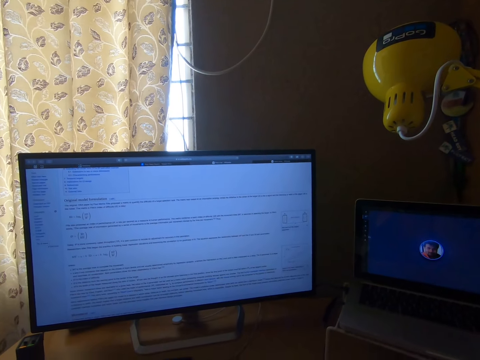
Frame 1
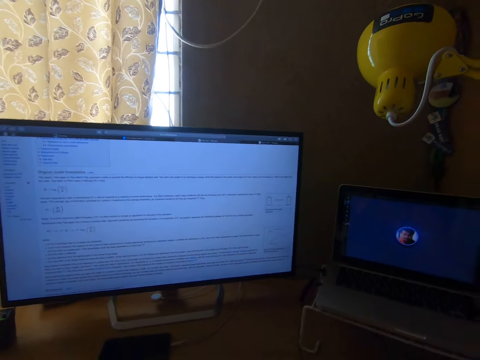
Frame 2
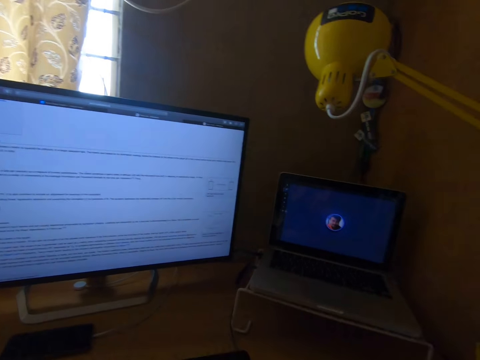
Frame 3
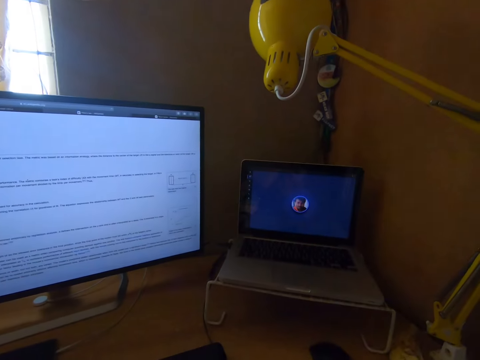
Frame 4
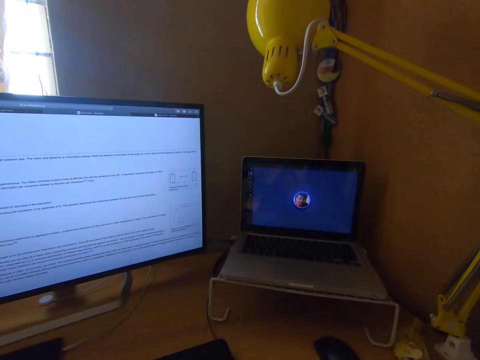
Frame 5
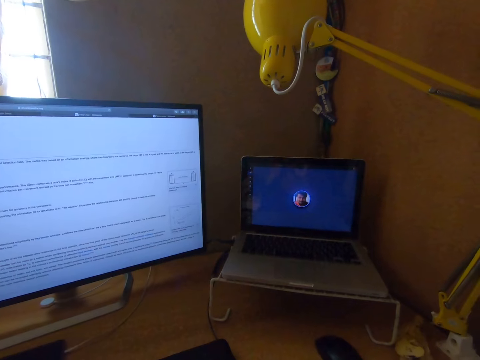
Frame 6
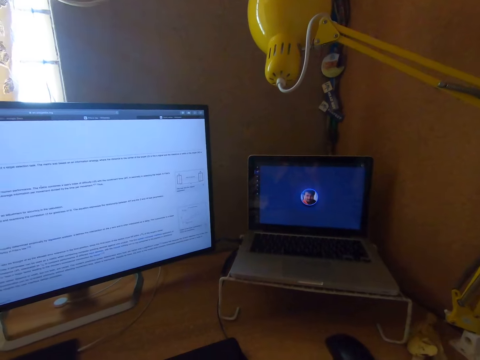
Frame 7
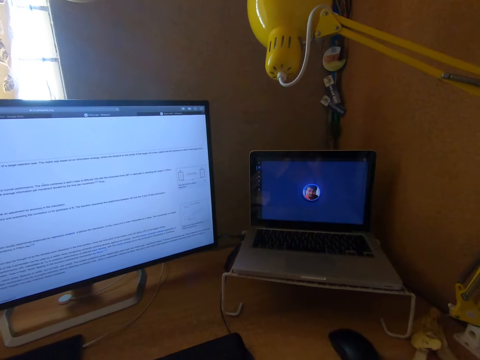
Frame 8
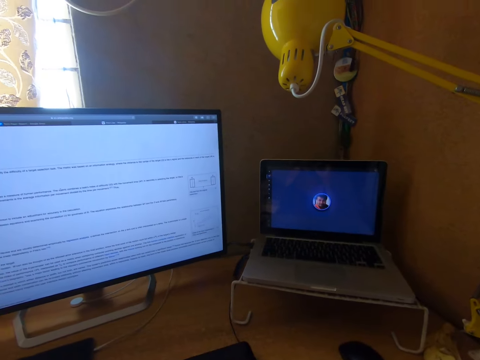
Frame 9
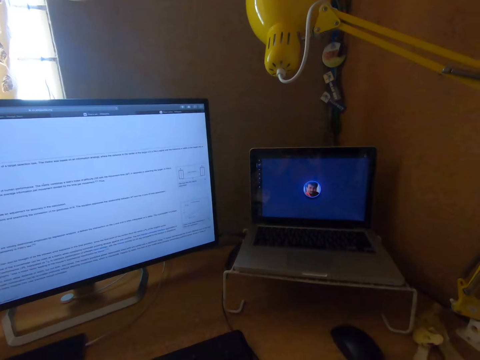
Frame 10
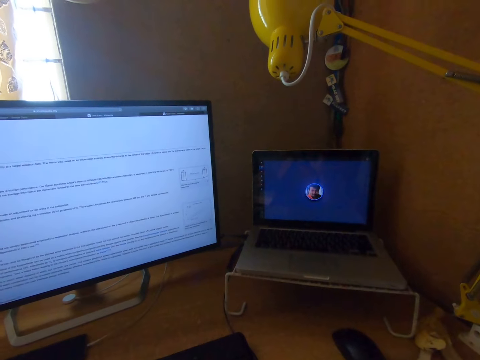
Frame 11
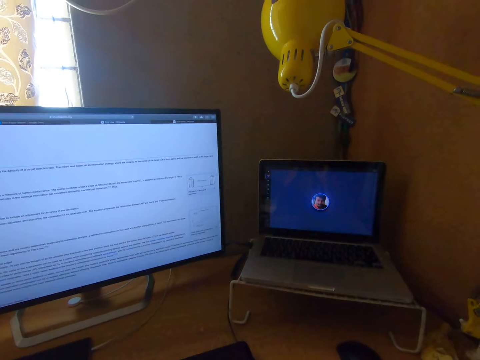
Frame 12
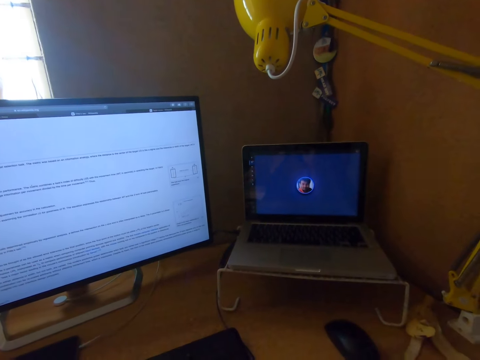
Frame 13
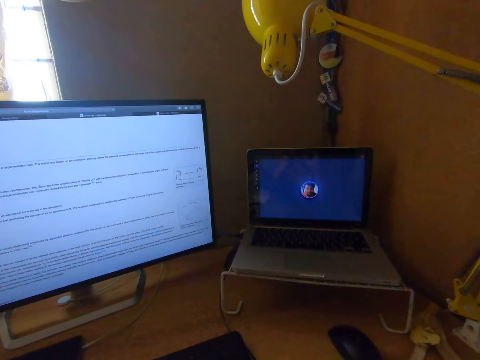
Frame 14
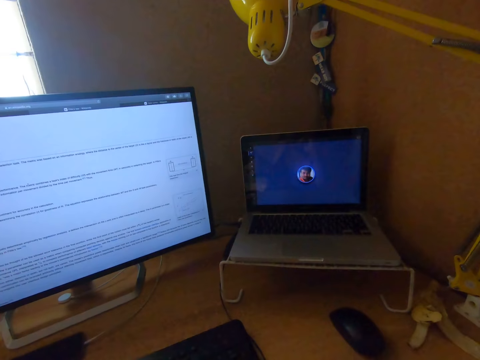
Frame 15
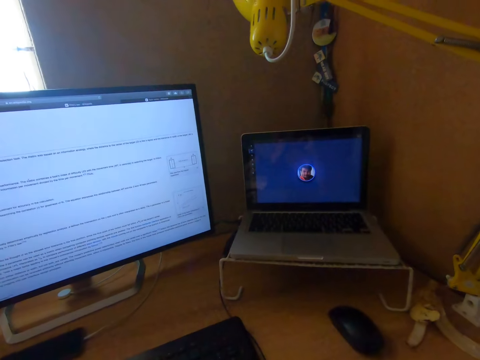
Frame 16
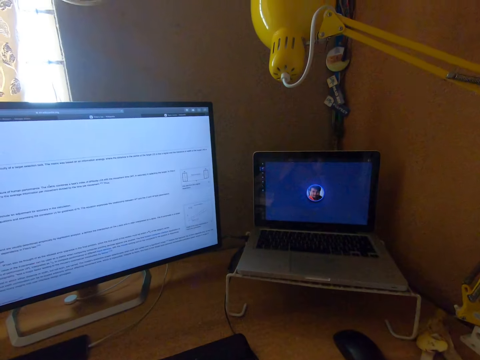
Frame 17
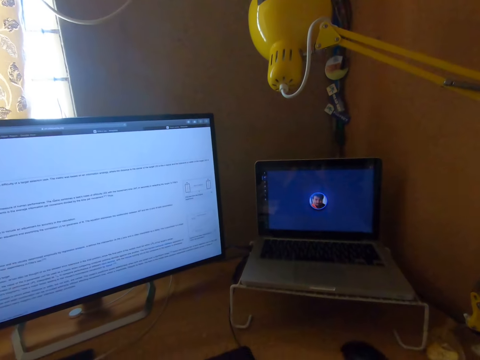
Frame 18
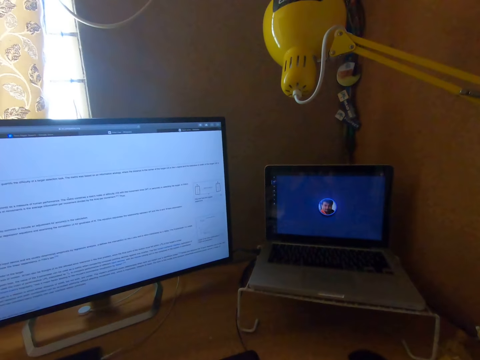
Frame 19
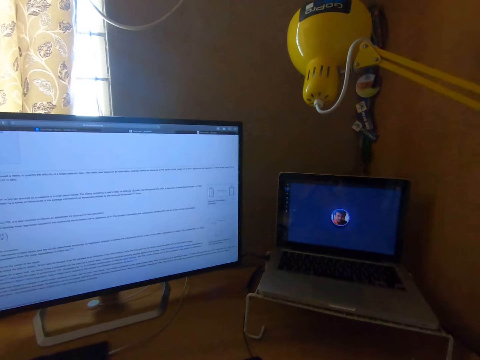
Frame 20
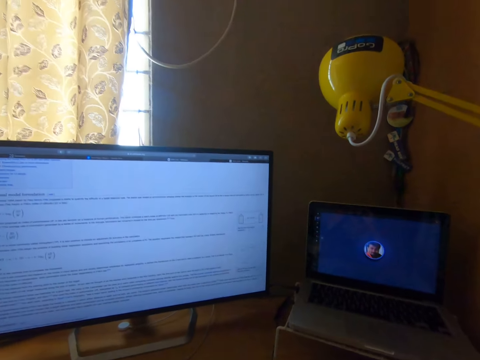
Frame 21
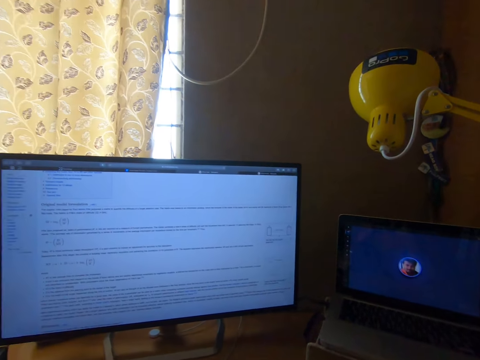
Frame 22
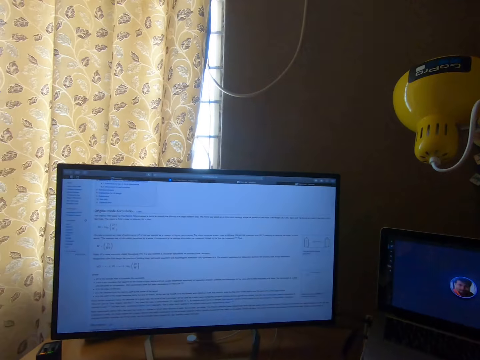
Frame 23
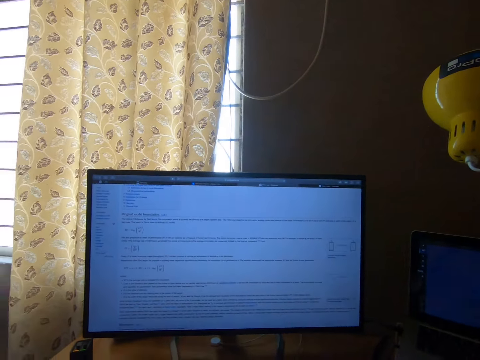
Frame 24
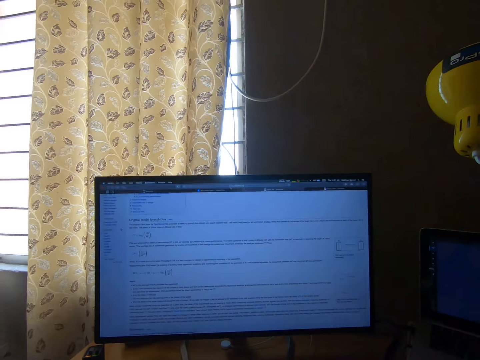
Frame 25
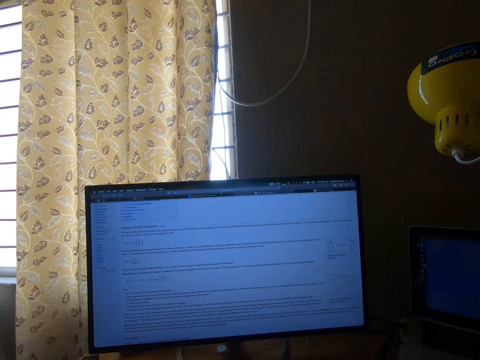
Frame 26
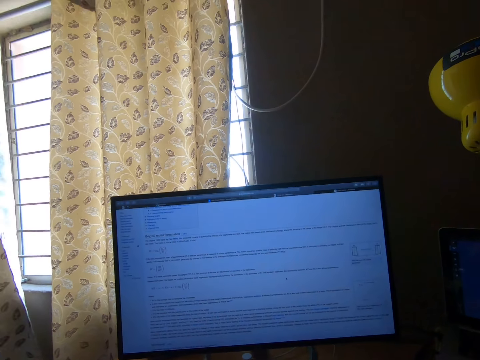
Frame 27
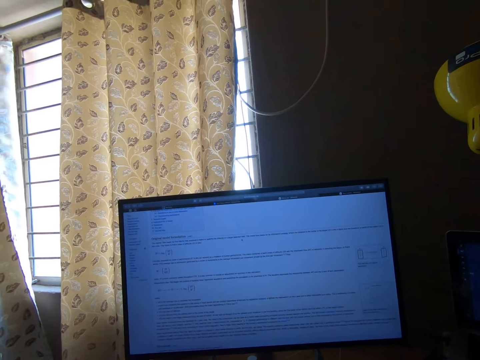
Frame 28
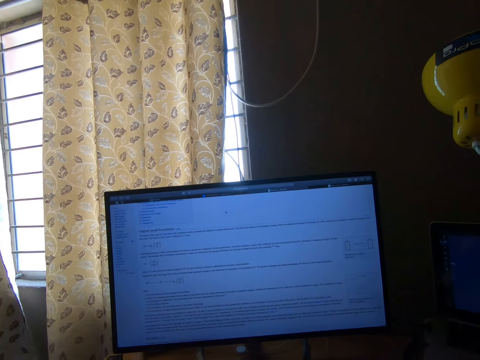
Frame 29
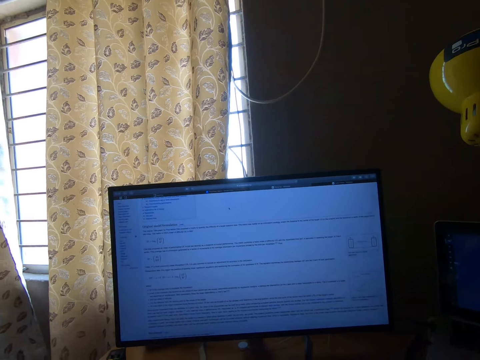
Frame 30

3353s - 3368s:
The camera wearer stares at the laptop. They operate a screen. They stare at the laptop. They stare at the monitor.

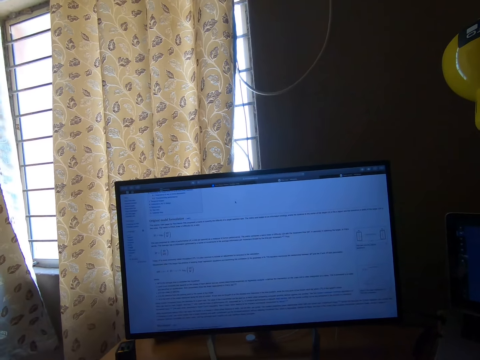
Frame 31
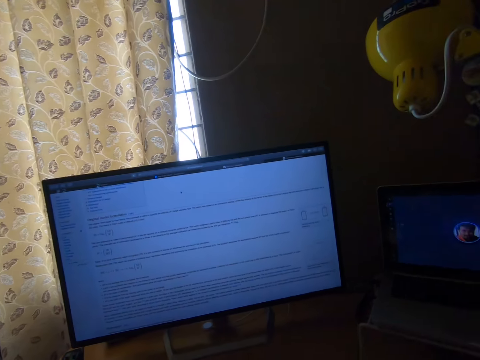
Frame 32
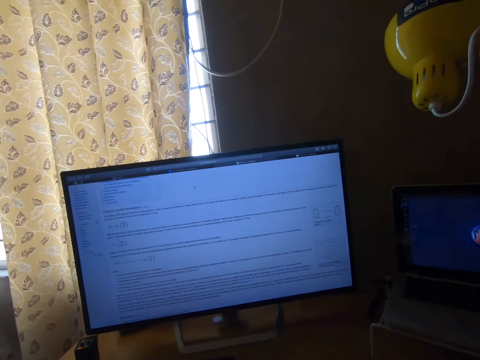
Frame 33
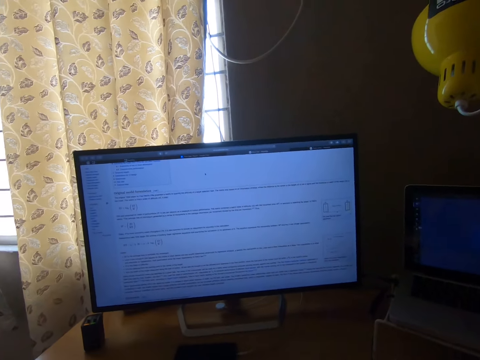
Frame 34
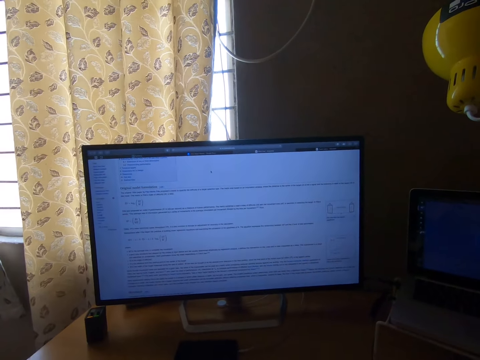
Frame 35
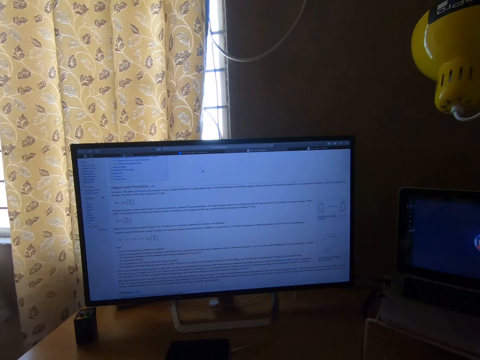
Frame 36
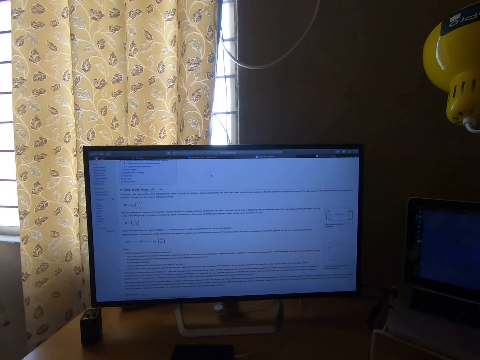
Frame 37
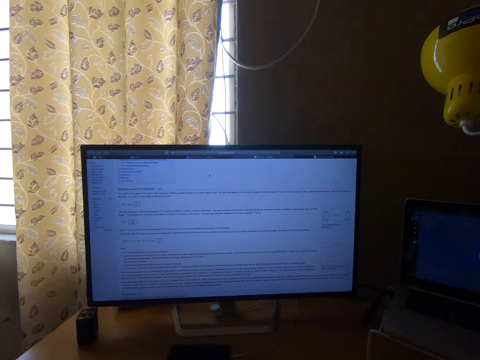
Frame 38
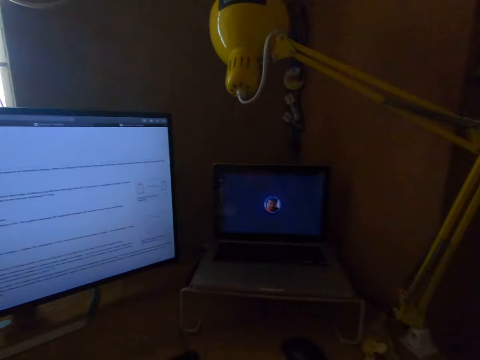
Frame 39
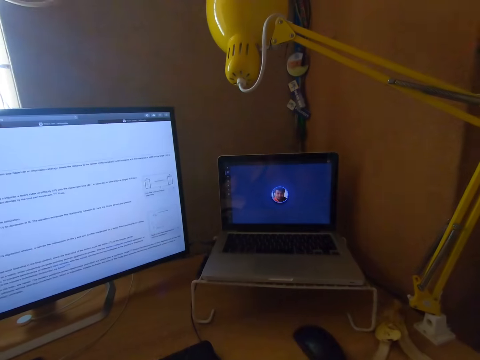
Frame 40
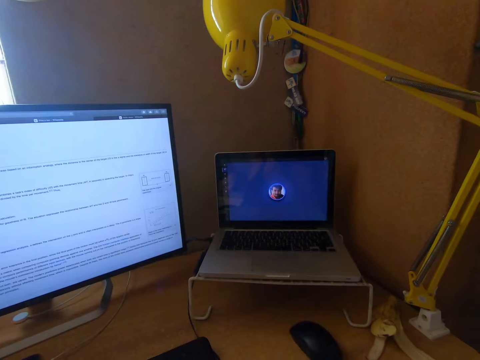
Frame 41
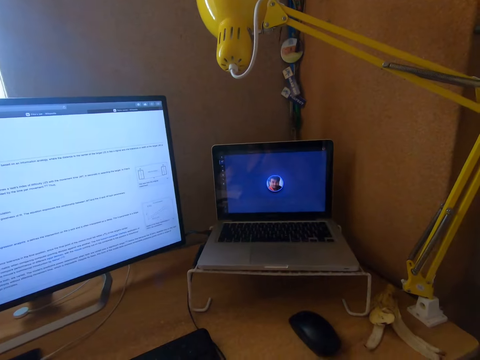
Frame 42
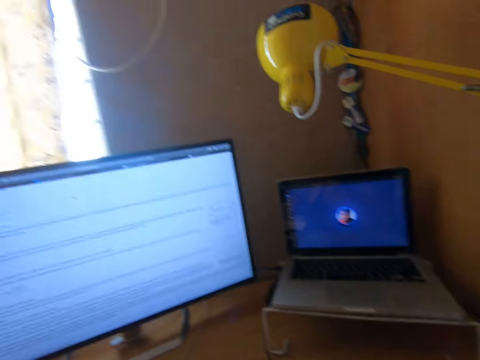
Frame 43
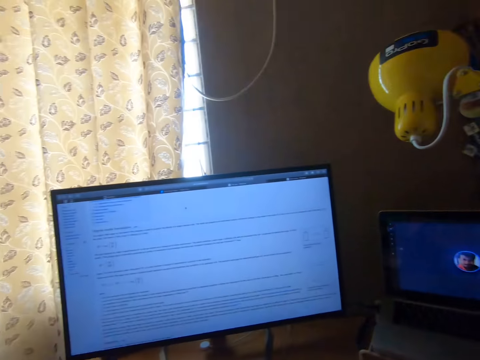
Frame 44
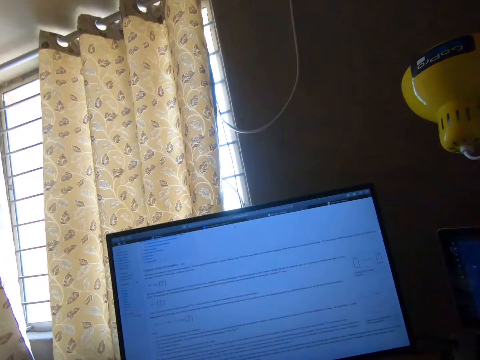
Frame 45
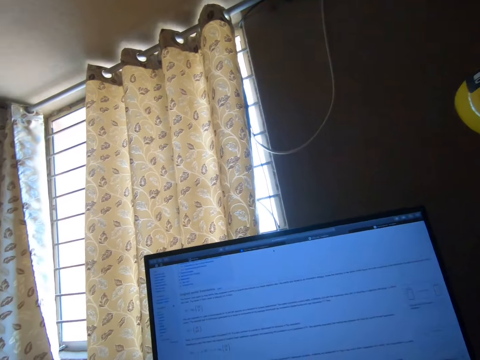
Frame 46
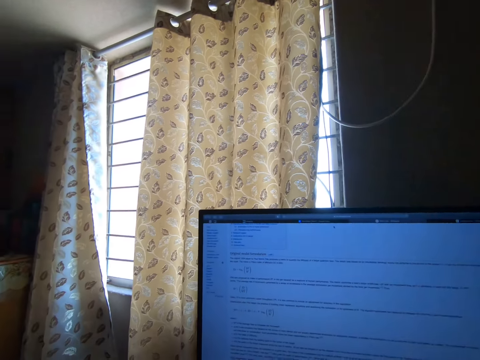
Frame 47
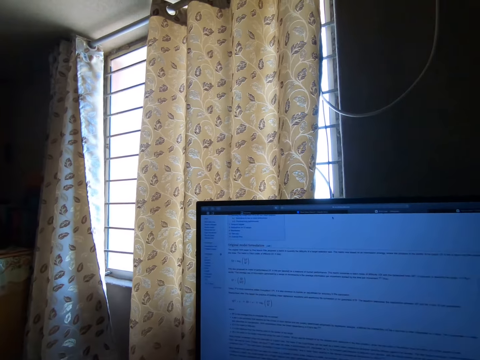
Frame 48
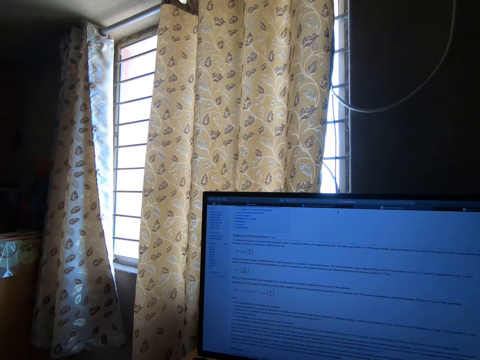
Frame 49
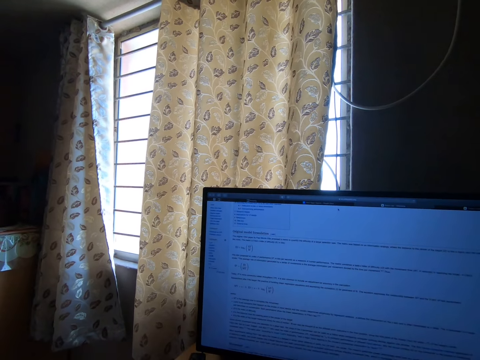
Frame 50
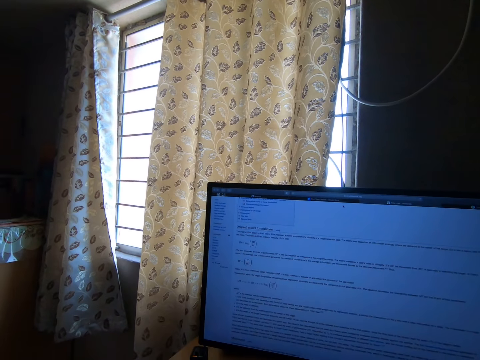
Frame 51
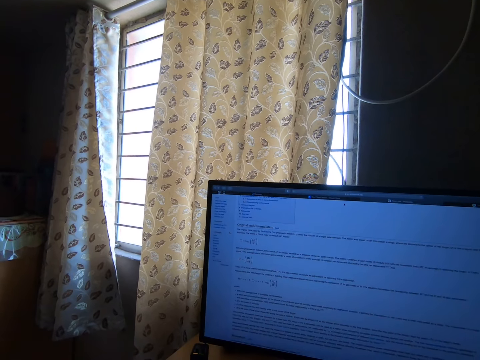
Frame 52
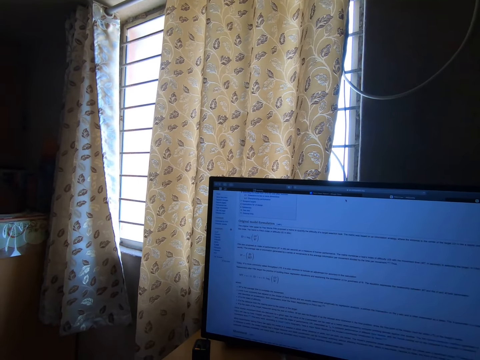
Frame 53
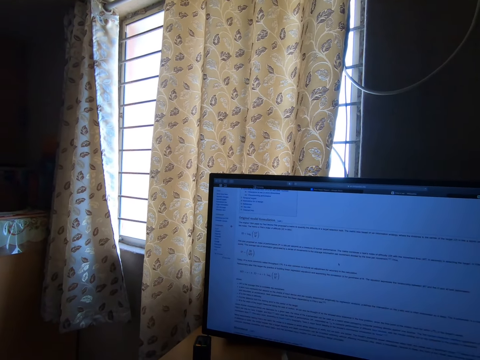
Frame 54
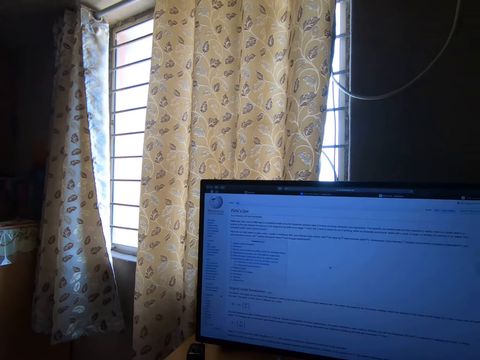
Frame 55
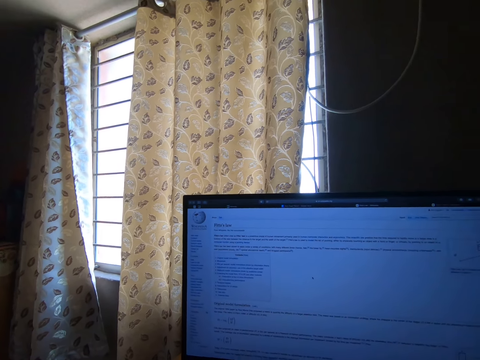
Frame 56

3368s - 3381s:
The camera wearer operates a screen. They stare at the monitor. They stare at the laptop. They stare at the monitor. They look around a room. They operate the screen.
